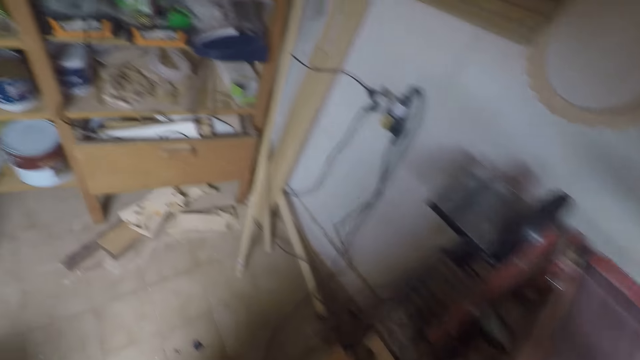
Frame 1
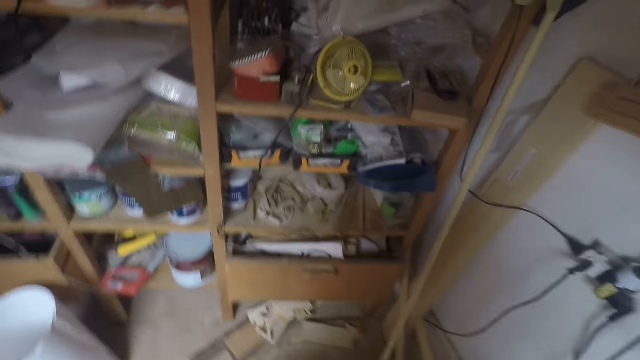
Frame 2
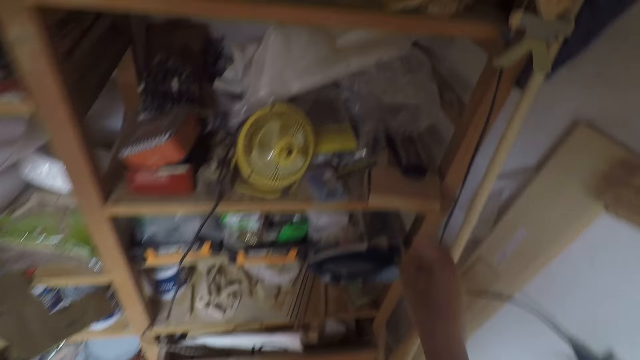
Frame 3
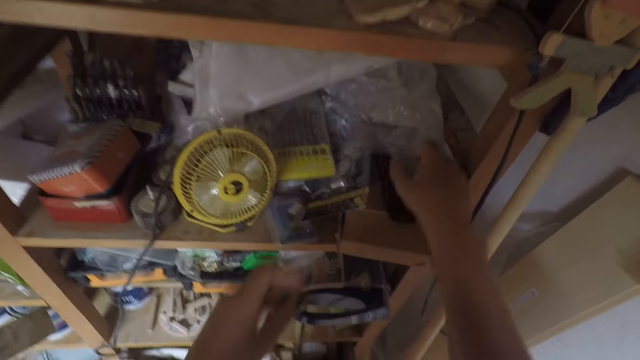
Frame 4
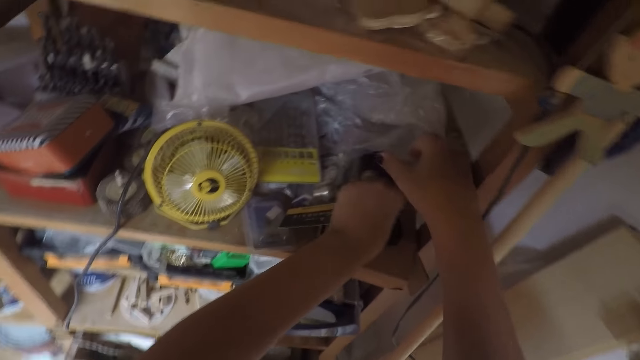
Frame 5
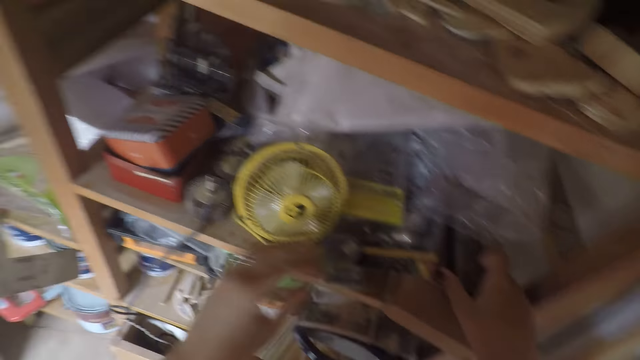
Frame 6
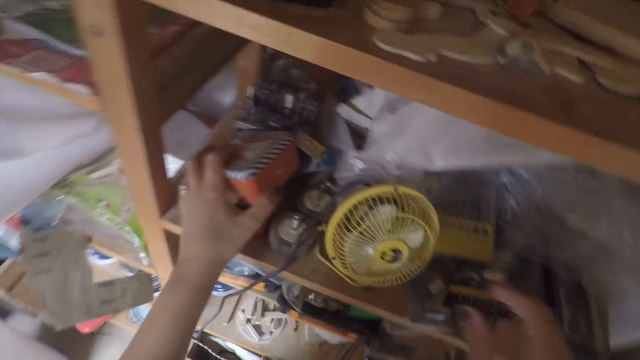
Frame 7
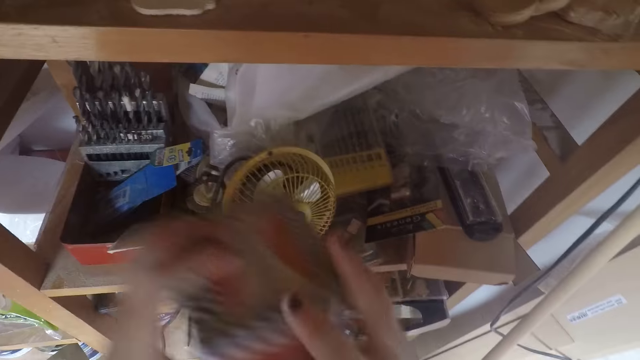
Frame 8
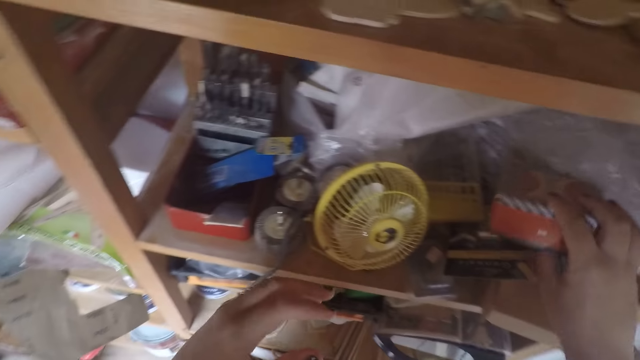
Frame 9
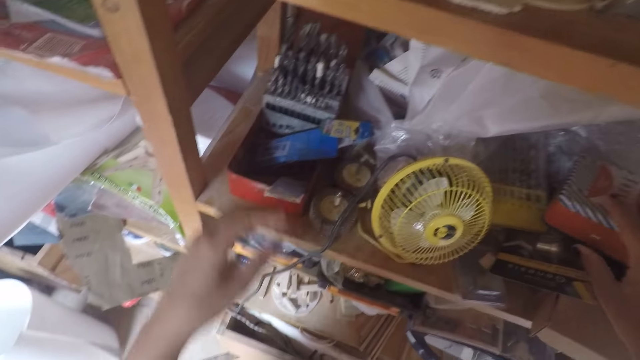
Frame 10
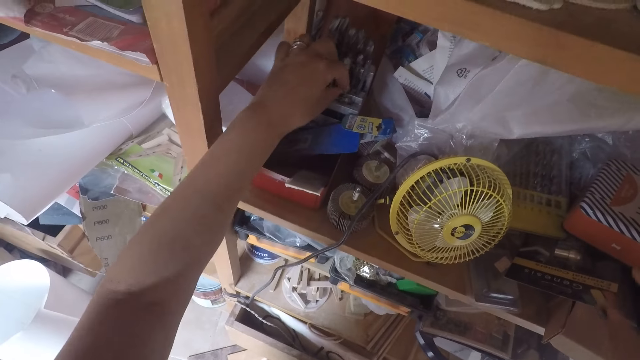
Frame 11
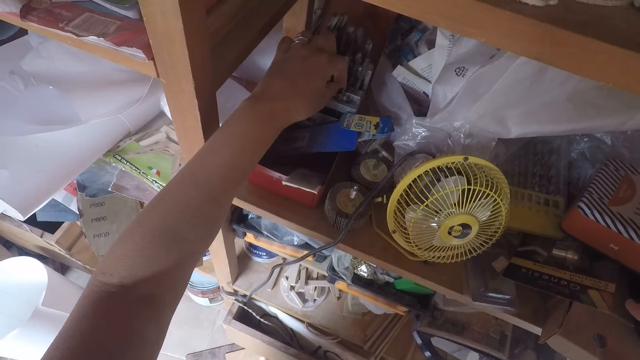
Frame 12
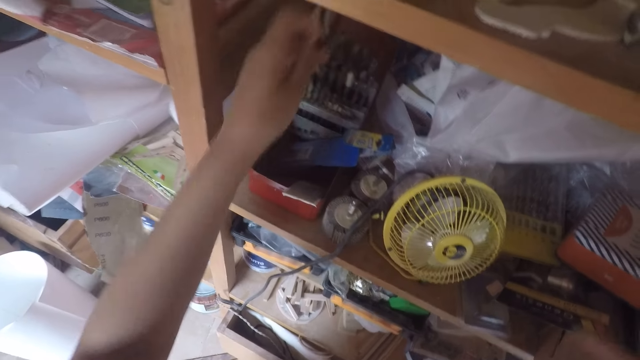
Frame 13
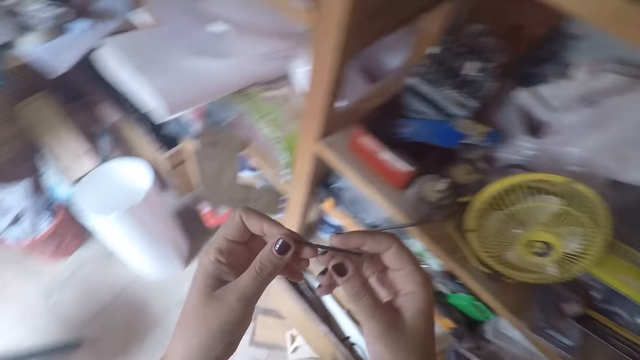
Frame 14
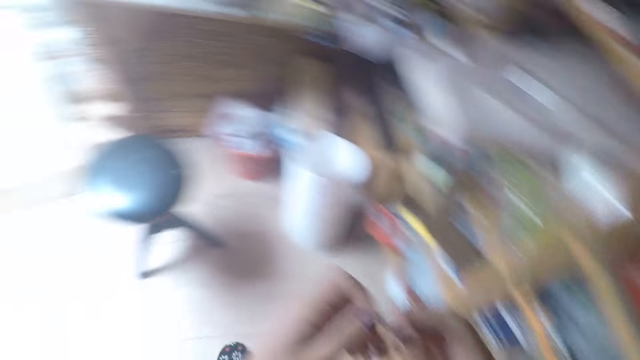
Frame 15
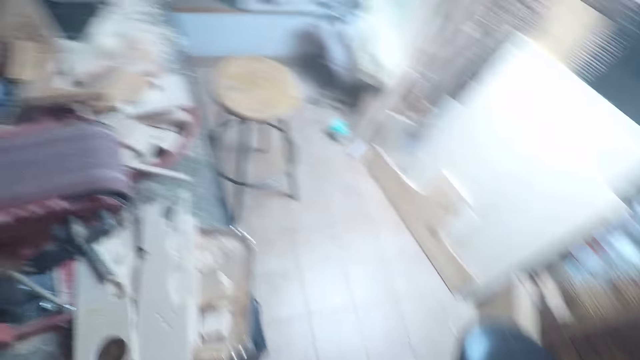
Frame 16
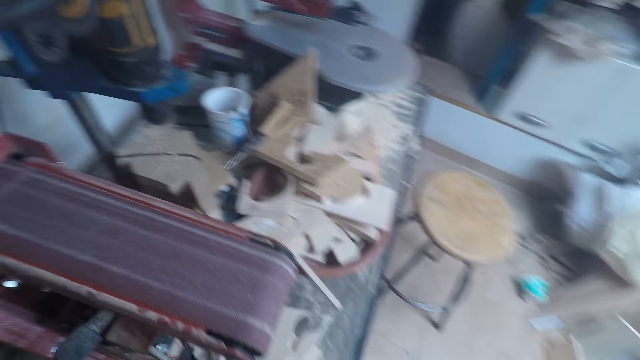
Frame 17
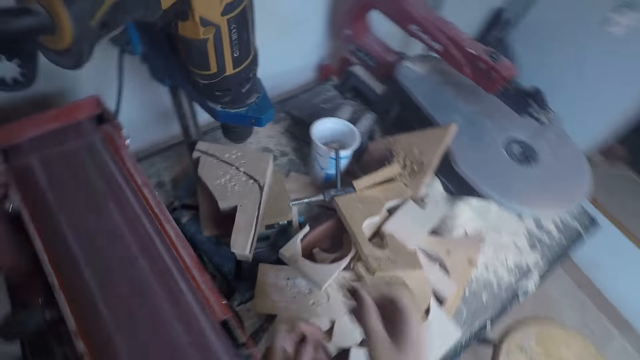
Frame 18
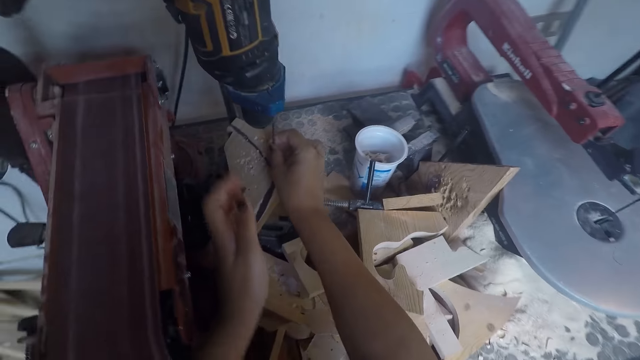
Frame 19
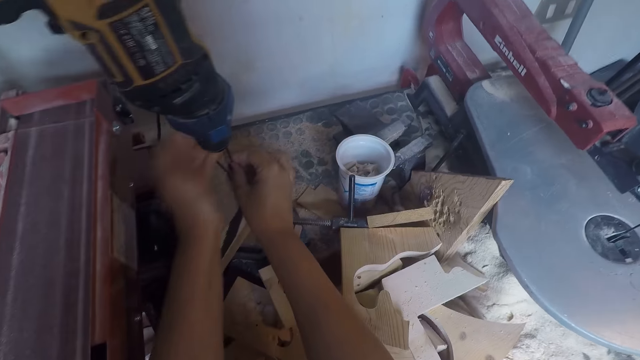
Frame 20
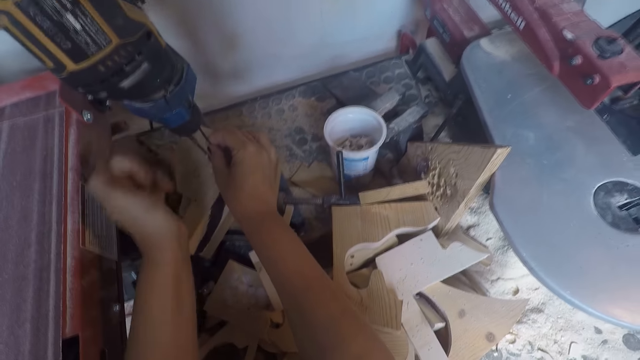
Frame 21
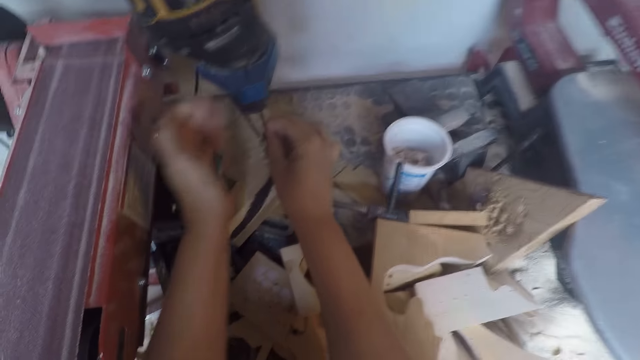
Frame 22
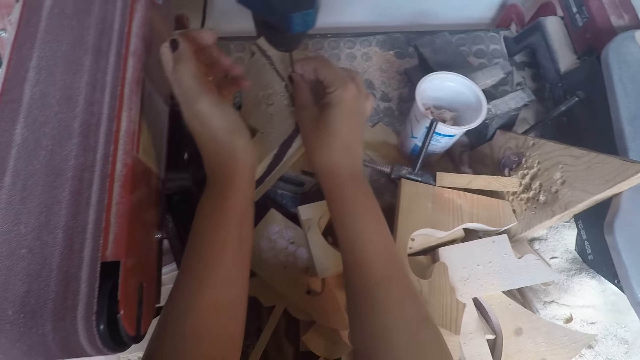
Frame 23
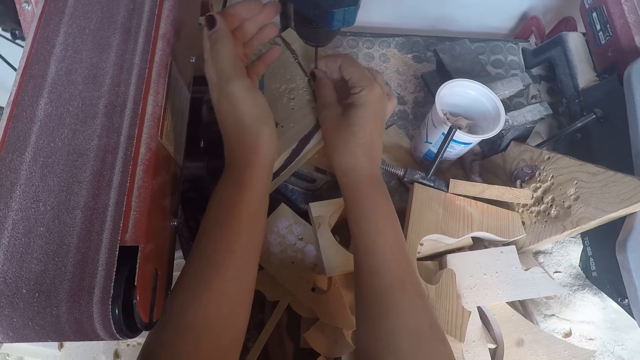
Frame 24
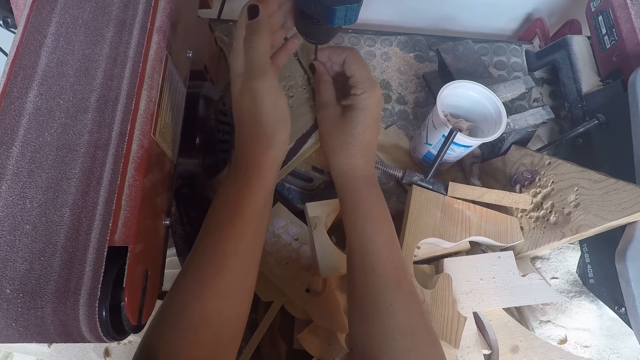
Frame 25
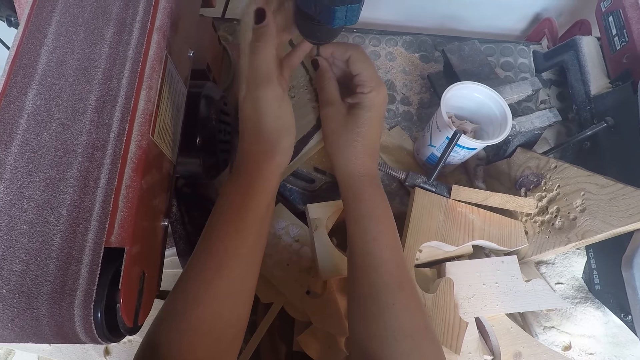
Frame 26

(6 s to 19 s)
The camera wearer walks around the machine. He walks towards a shelf. He raises a box on the shelf with his right hand. He places a drilling bit in the box with his left hand. He looks for something. He picks up the cover of the box with his left hand. He passes the cover of the box from his left hand to his right hand. He drops the cover of the box on the shelf with his right hand. He picks up a drilling bit from the shelf with his left hand. He looks for a drill bit. He holds the drilling bit with his two hands. He walks towards the drilling machine. He fixes the drilling bit on the chuck on the drilling machine with his two hands. He spins the chuck with his left hand.

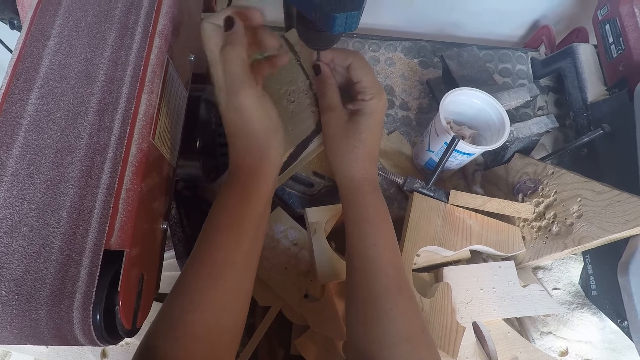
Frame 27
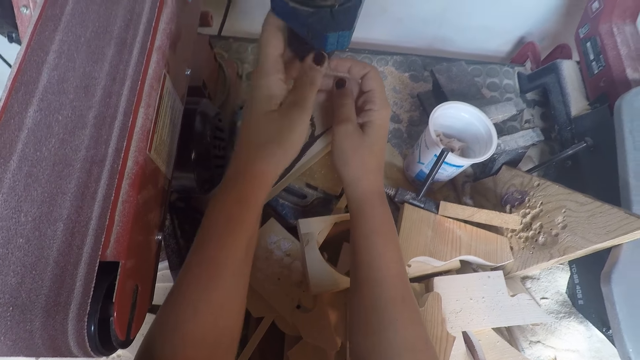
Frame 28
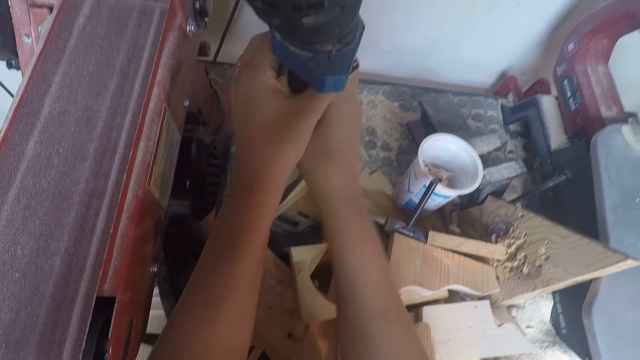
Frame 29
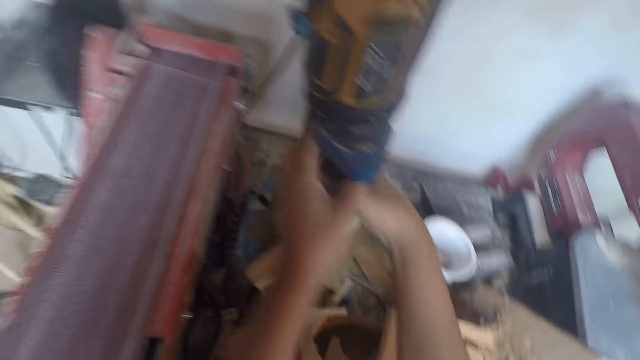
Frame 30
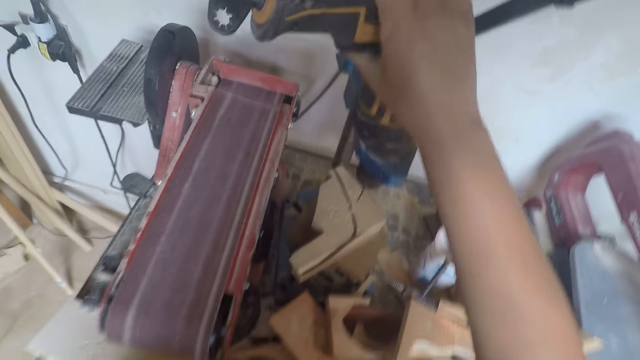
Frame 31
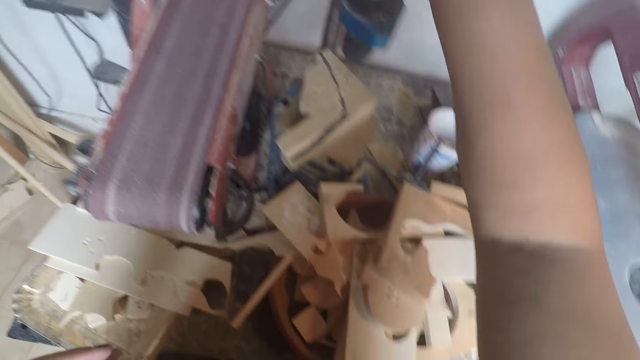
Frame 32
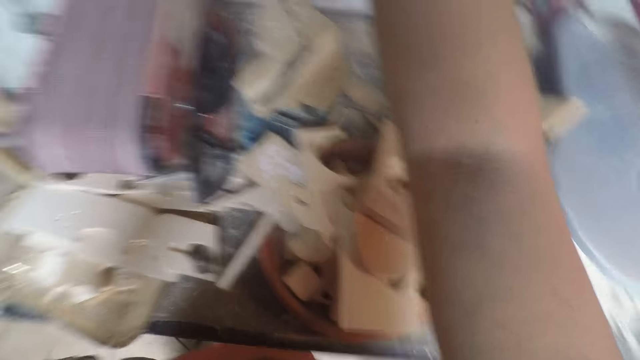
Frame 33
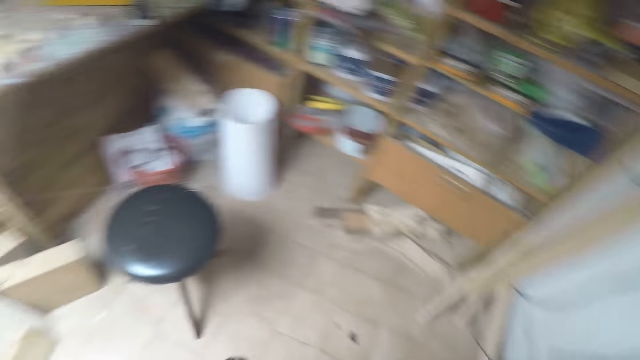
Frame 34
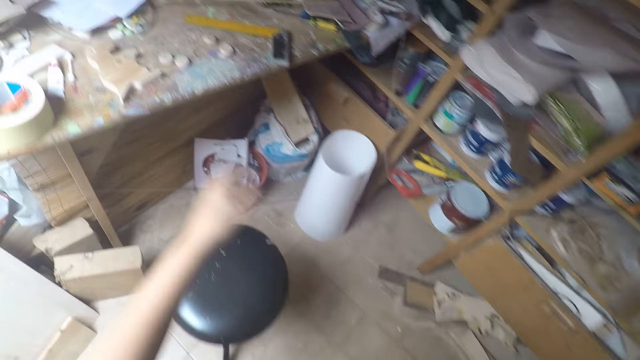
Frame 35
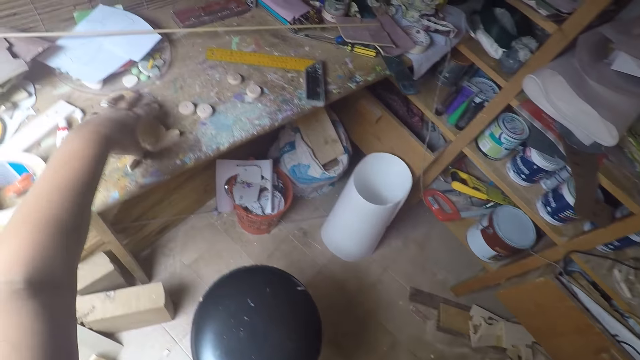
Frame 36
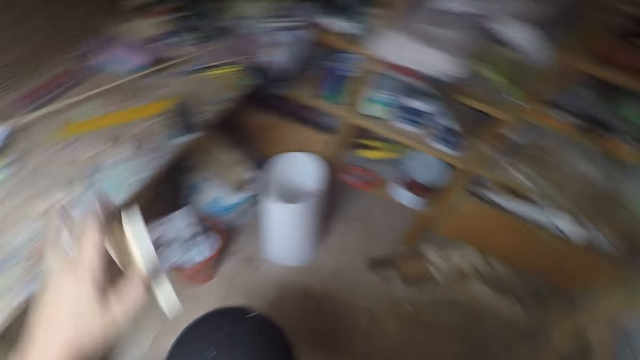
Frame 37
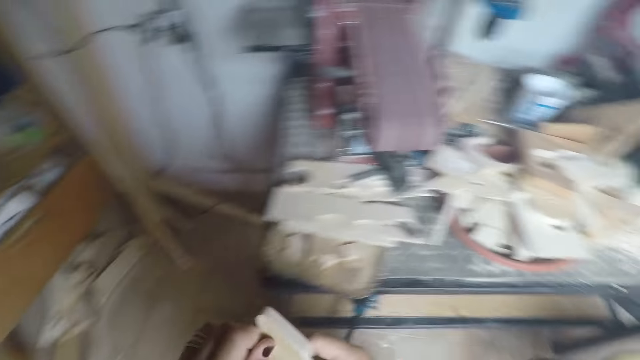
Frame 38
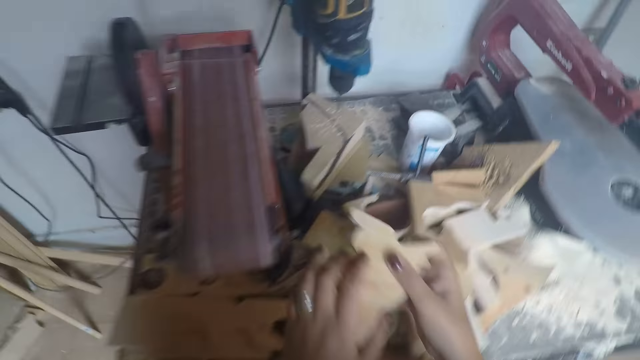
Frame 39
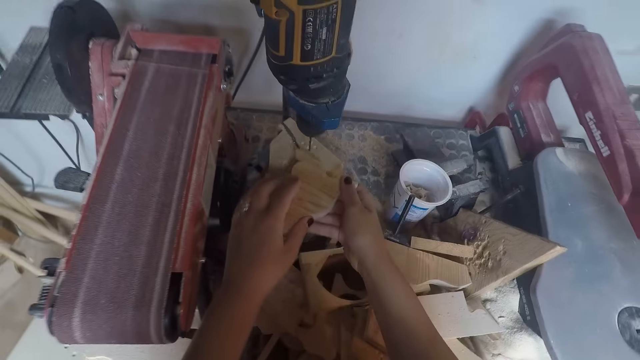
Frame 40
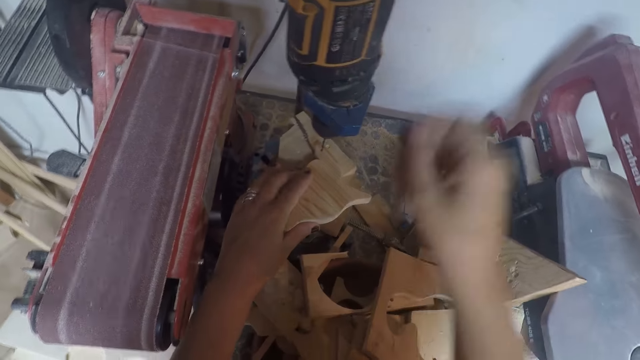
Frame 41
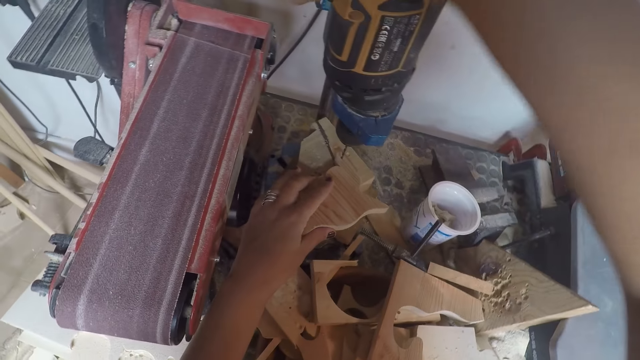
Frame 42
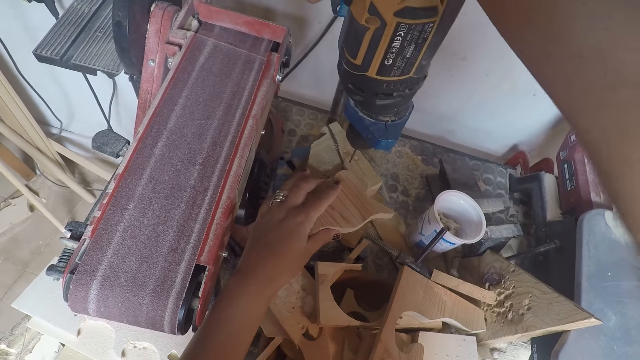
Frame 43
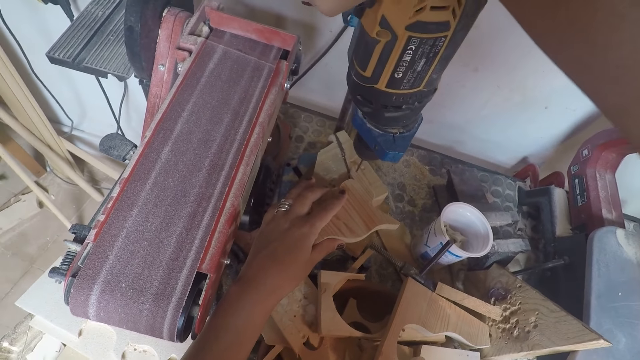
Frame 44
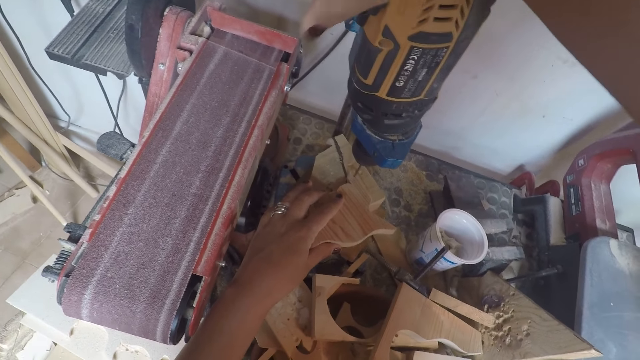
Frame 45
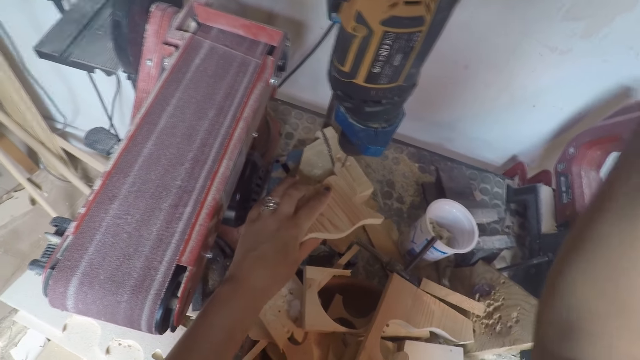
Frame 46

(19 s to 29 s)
The camera wearer tightens the chuck with his two hands. He adjusts the top of the drilling machine with his right hand. He walks around the workshop. He picks up a wooden model from a table with his left hand. He holds the wooden model with his two hands. He places the wooden model on the drilling machine with his two hands. He holds the head of the drilling machine with his right hand. He adjusts the head of the drilling machine with his right hand.
